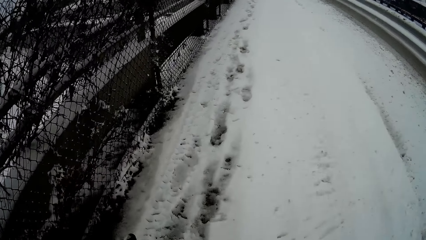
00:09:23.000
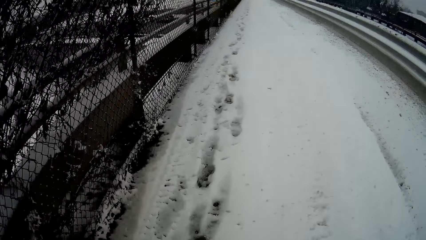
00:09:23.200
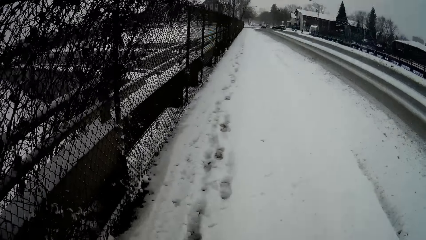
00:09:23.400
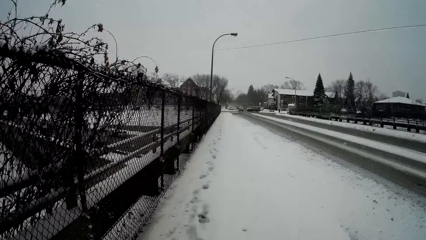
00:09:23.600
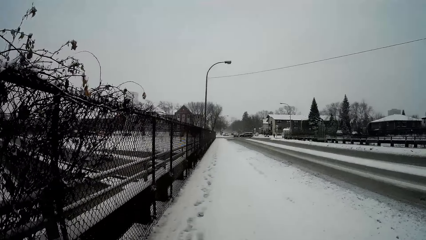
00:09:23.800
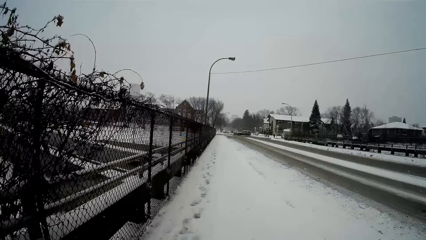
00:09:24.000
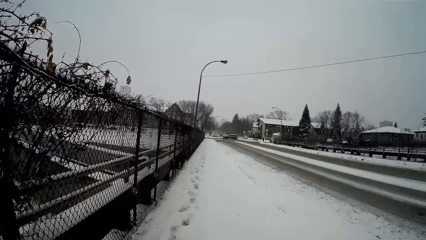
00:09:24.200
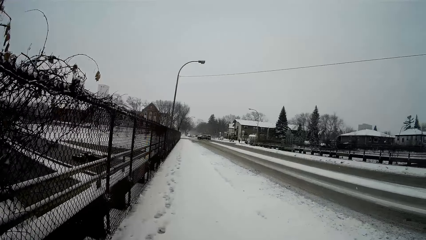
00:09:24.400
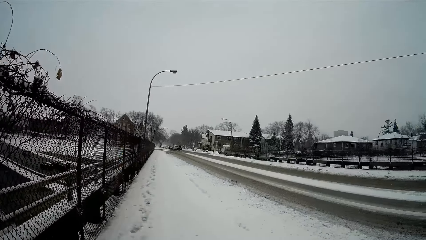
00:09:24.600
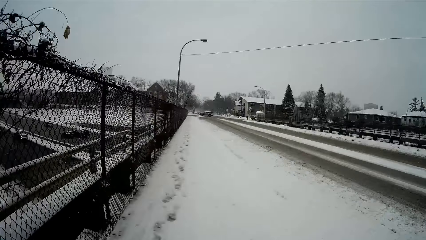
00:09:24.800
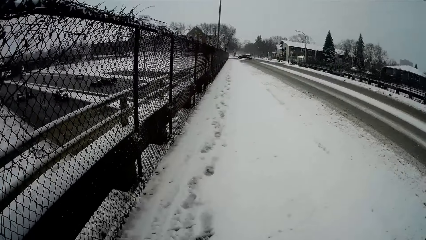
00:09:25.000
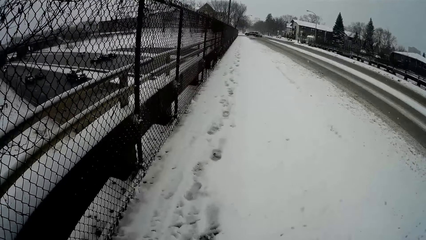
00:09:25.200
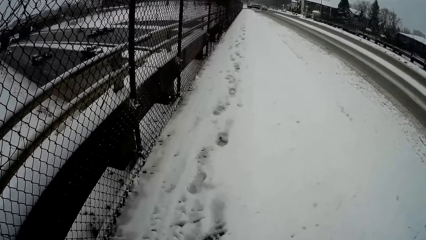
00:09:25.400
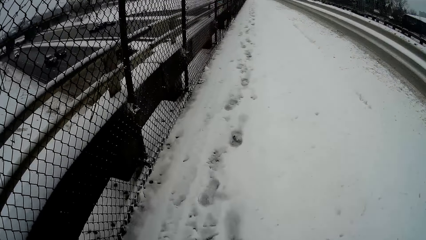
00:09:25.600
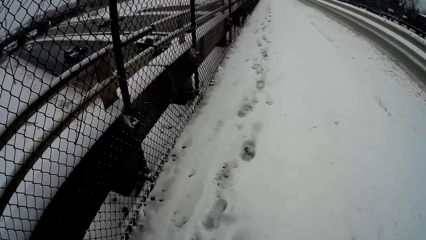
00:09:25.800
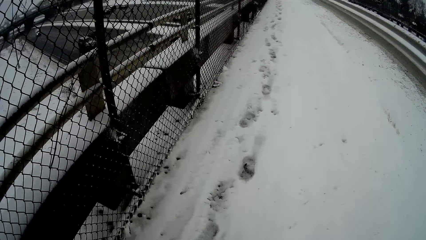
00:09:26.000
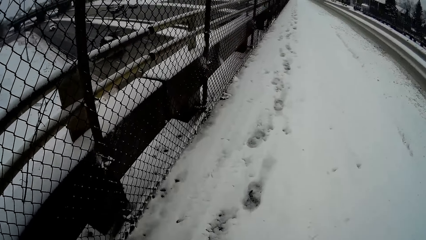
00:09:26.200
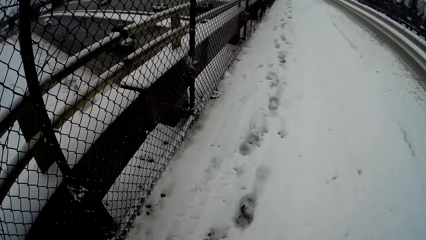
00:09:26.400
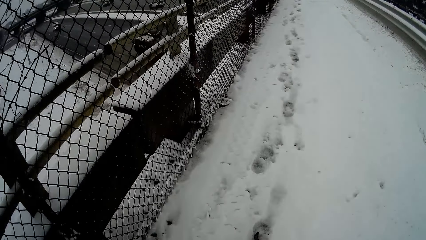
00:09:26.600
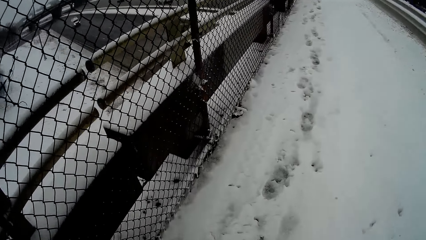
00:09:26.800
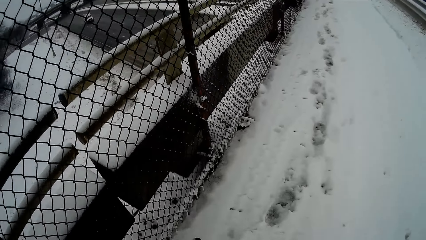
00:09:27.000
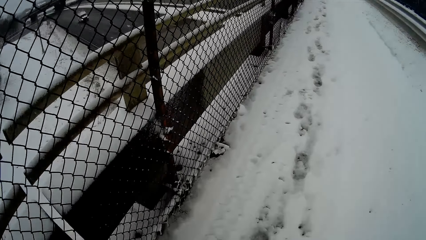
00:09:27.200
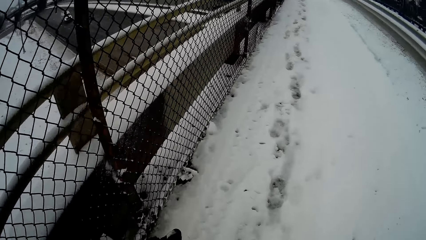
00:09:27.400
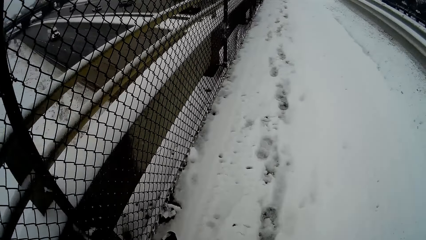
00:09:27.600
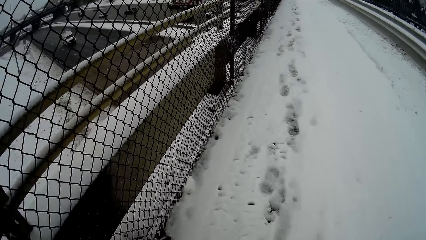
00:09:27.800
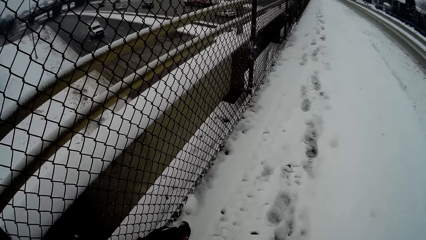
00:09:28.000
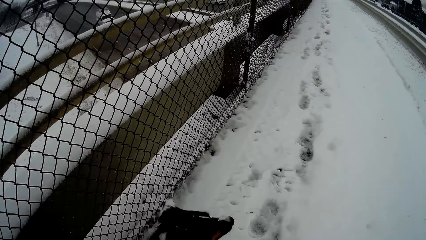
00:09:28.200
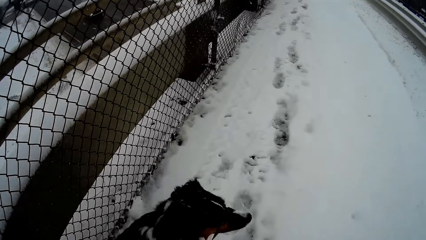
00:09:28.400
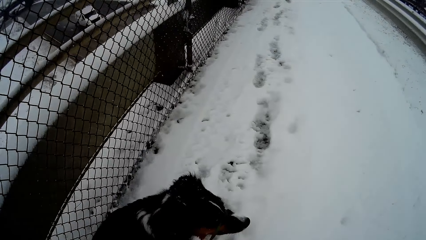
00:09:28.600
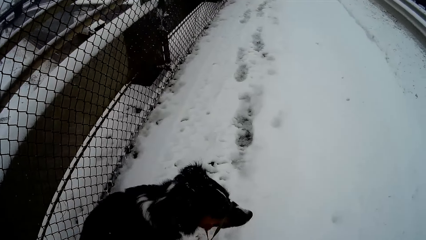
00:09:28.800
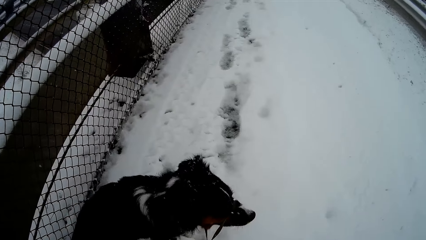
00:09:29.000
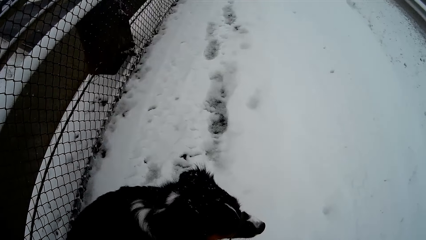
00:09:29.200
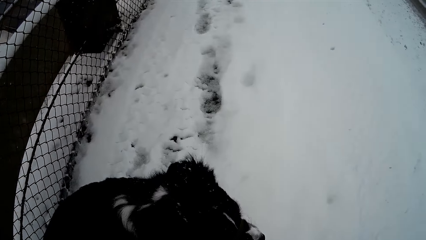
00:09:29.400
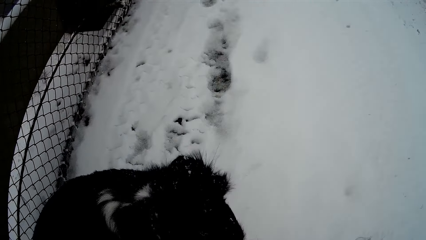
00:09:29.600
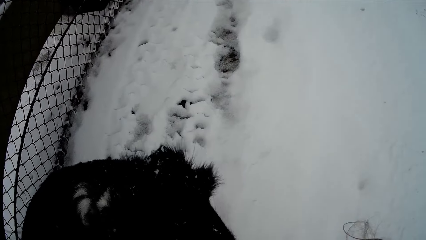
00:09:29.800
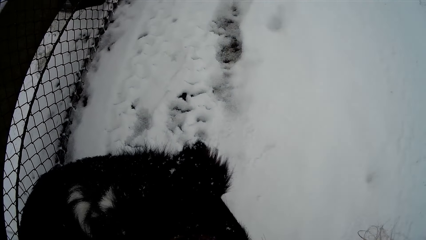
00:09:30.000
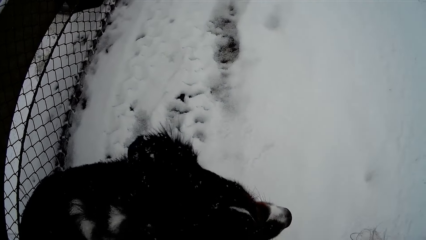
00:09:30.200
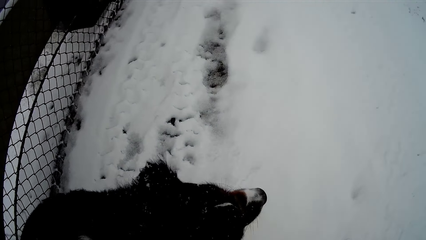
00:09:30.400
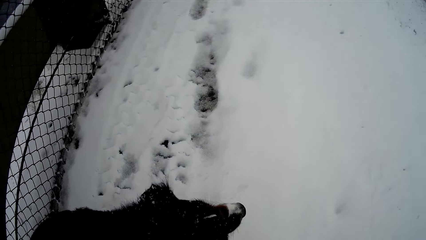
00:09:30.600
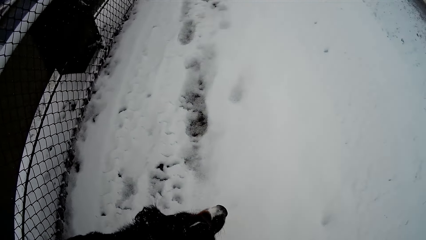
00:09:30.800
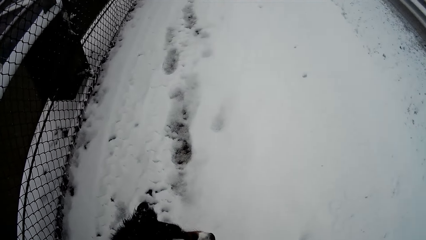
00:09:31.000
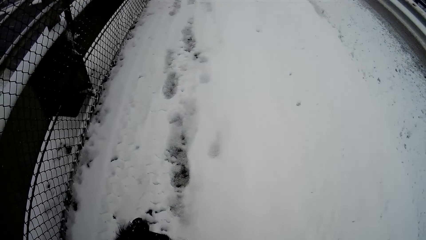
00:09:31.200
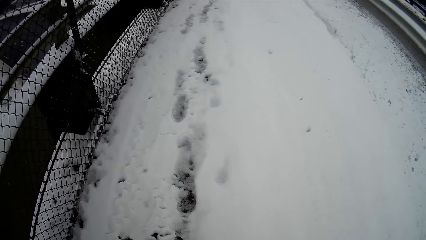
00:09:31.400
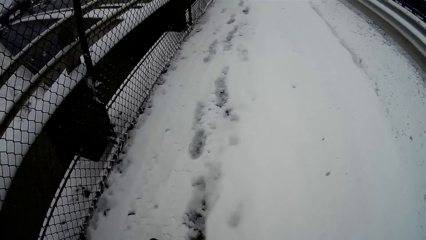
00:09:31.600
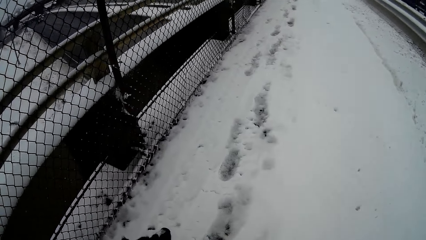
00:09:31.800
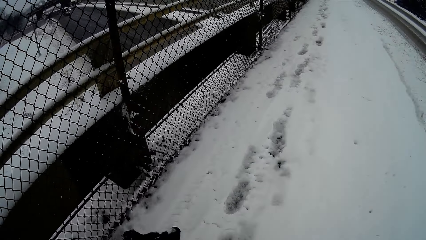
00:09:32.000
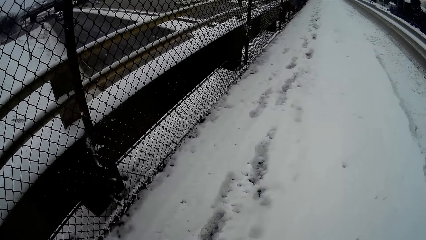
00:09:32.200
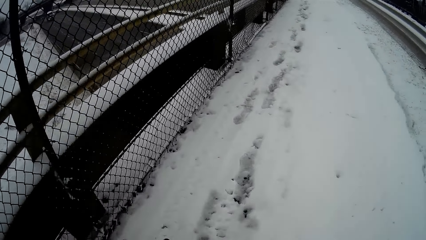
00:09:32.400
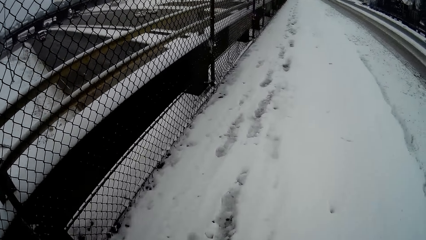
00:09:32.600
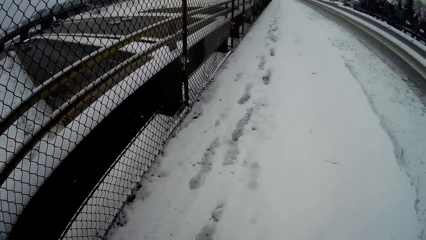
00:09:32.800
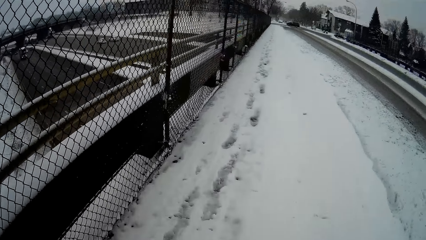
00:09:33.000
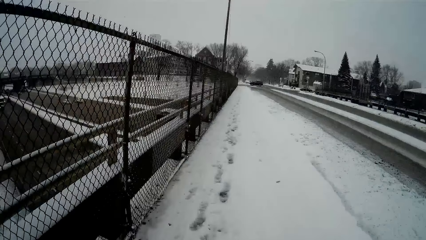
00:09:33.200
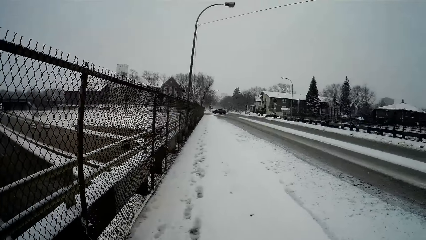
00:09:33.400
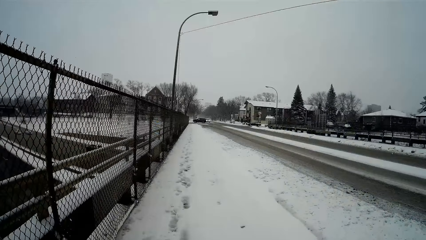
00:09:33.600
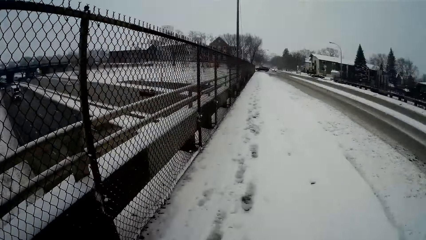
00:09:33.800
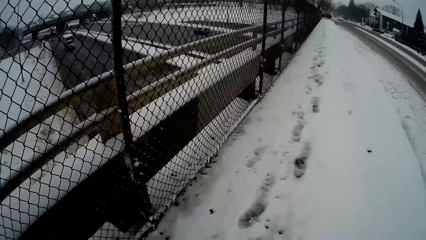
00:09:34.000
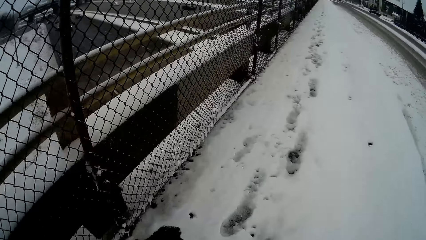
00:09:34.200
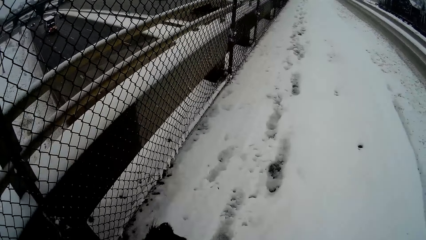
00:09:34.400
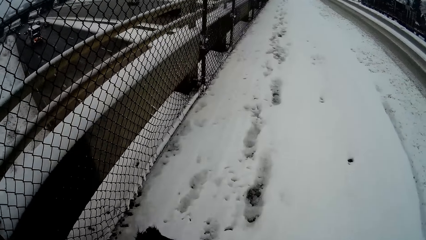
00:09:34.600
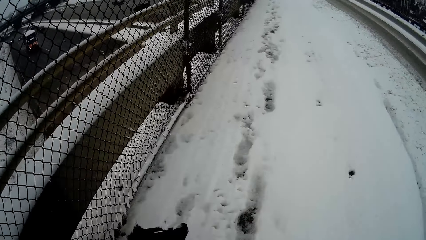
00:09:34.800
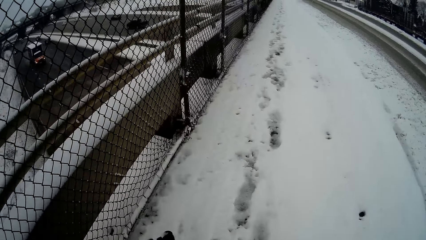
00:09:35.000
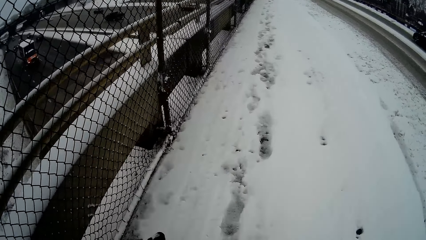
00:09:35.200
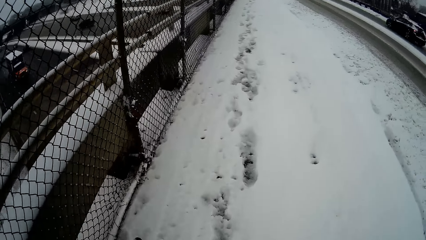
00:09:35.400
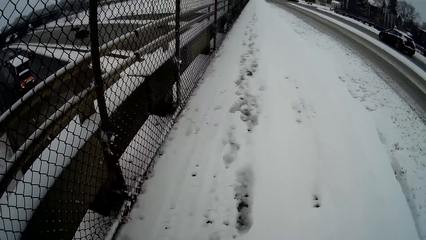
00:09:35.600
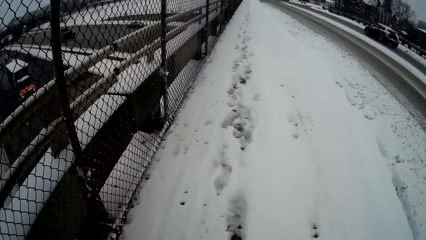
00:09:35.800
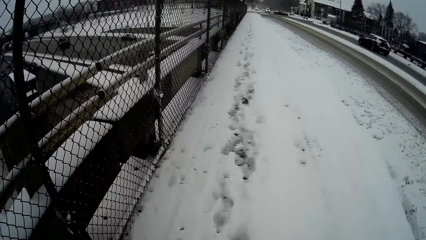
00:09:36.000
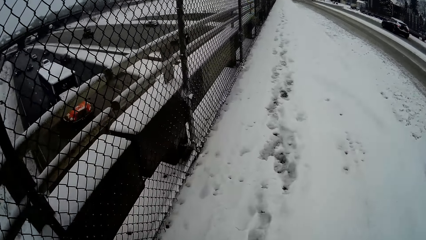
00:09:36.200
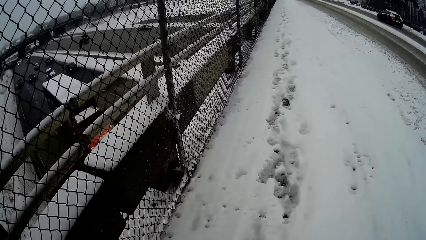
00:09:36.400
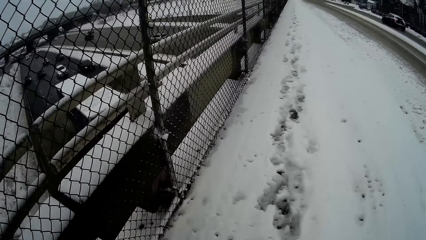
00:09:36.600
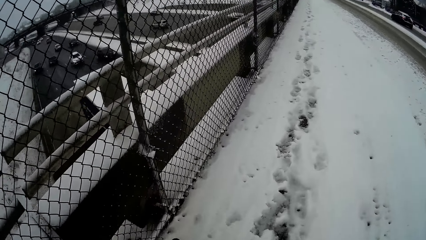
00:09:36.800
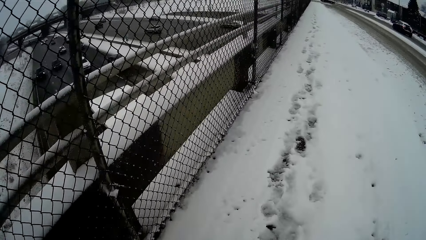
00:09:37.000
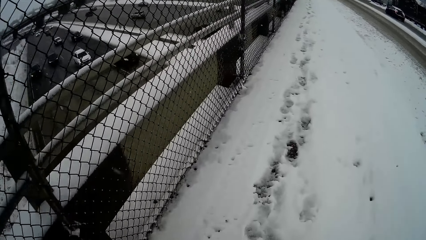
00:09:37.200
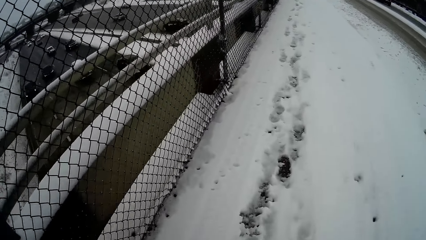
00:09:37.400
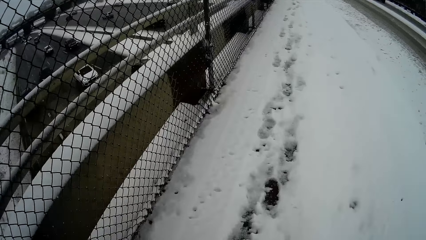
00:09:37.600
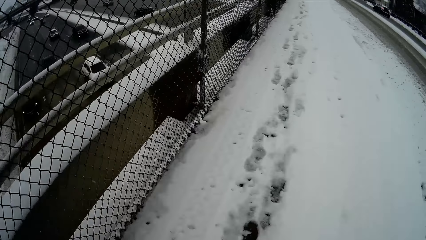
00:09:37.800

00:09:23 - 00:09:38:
The camera wearer stops. They walk the dog.
